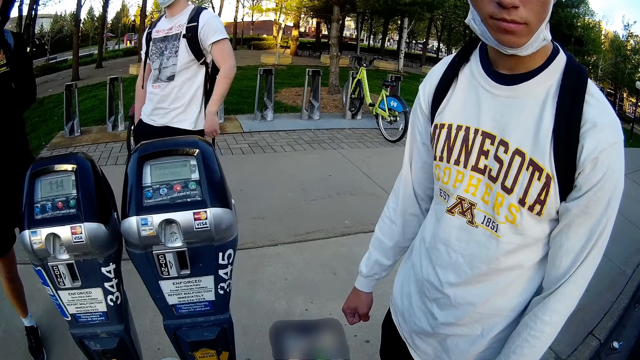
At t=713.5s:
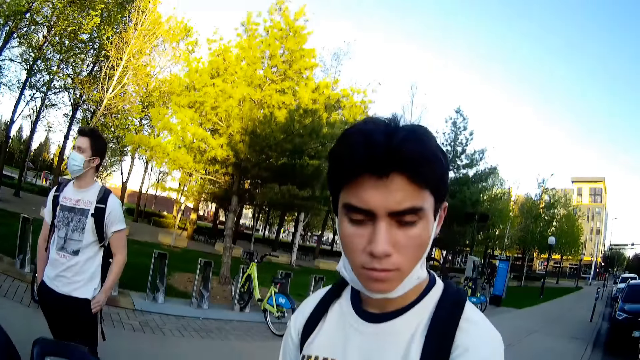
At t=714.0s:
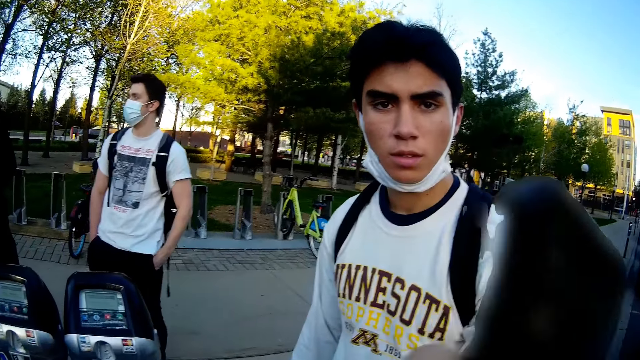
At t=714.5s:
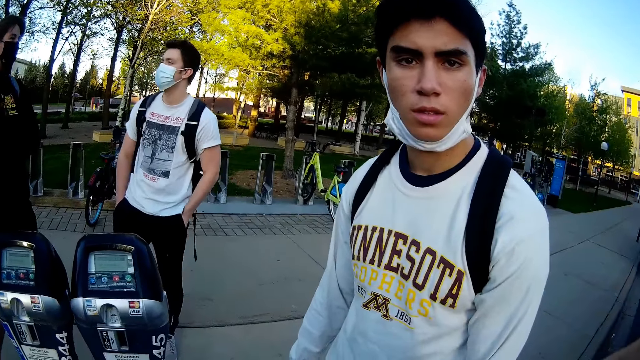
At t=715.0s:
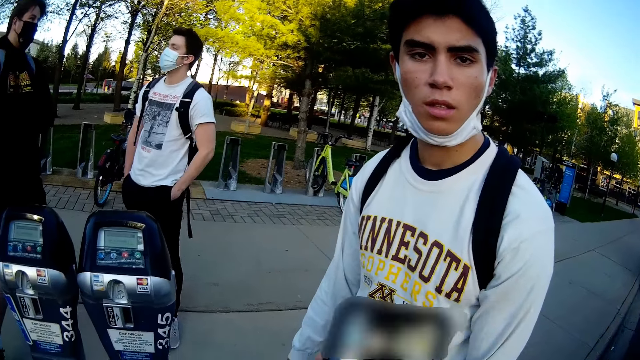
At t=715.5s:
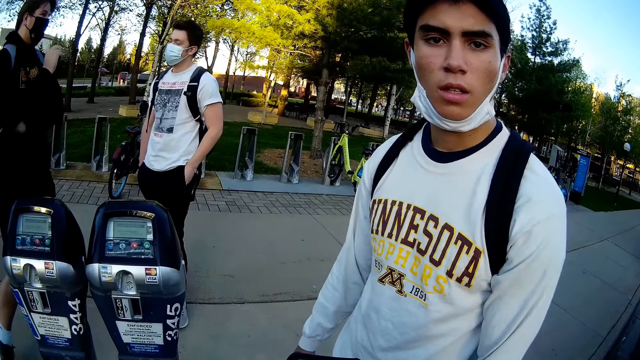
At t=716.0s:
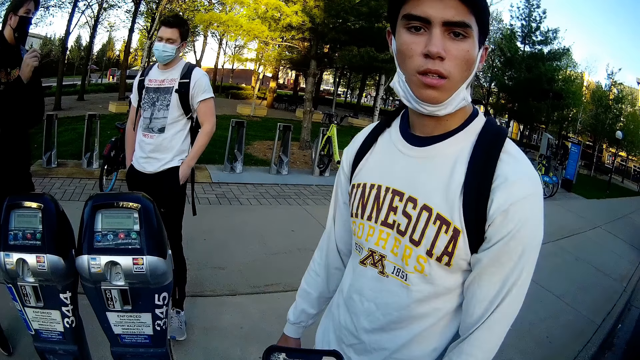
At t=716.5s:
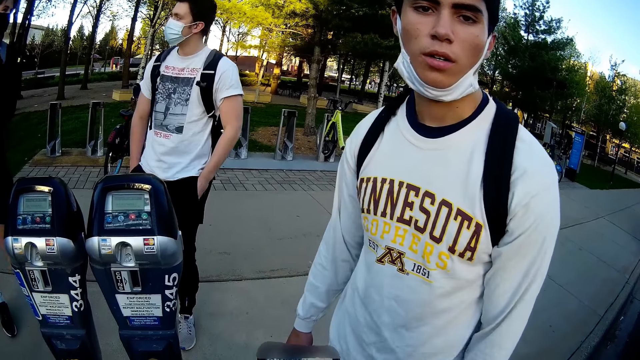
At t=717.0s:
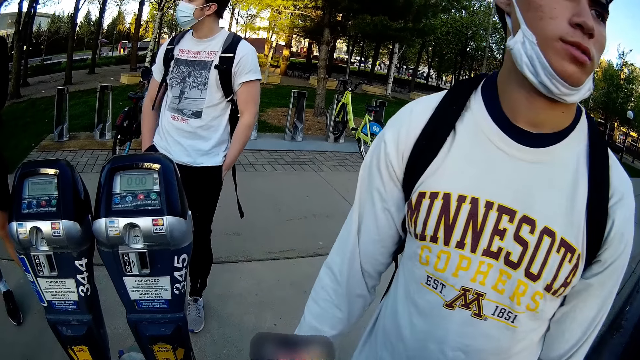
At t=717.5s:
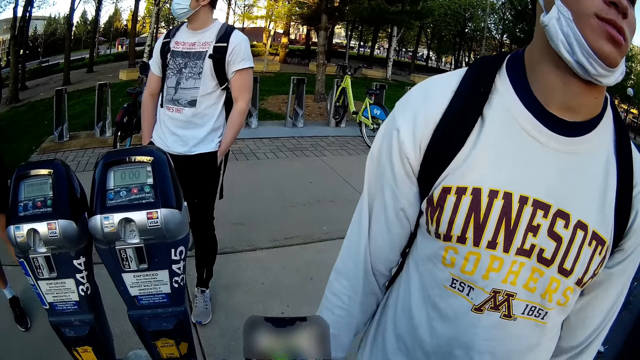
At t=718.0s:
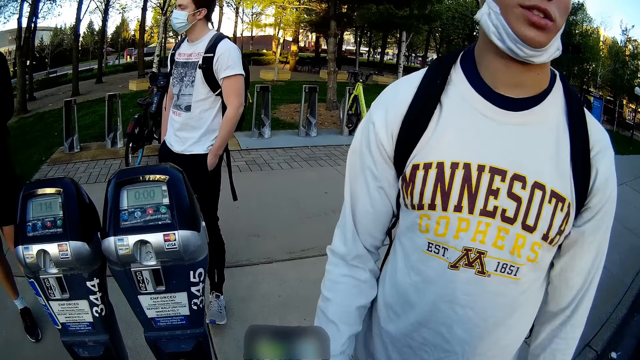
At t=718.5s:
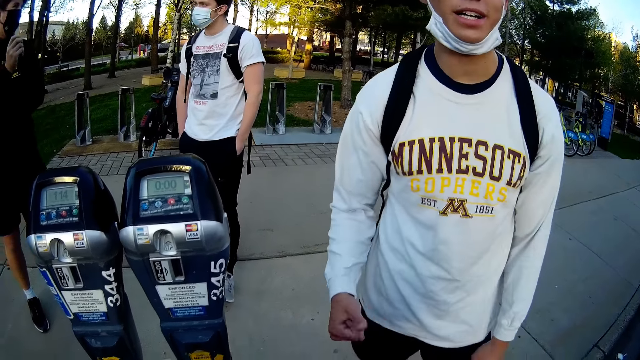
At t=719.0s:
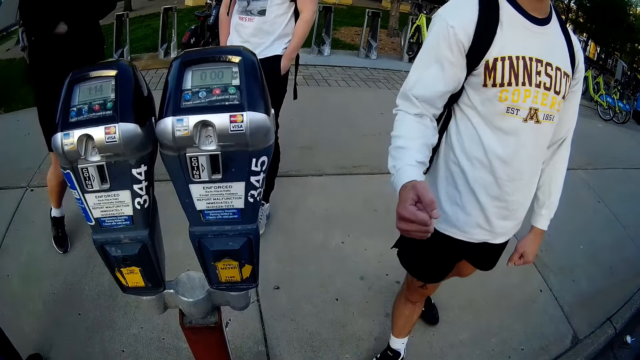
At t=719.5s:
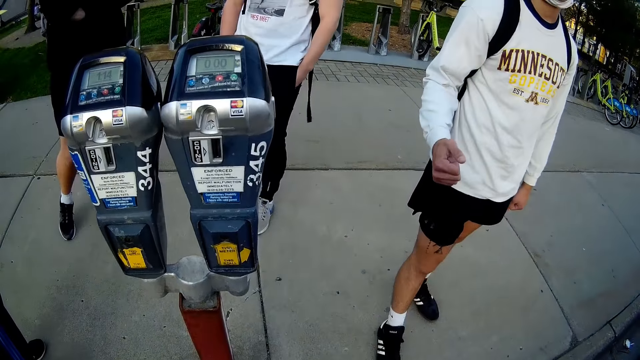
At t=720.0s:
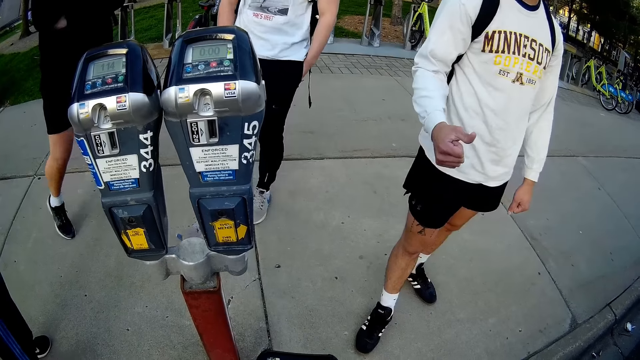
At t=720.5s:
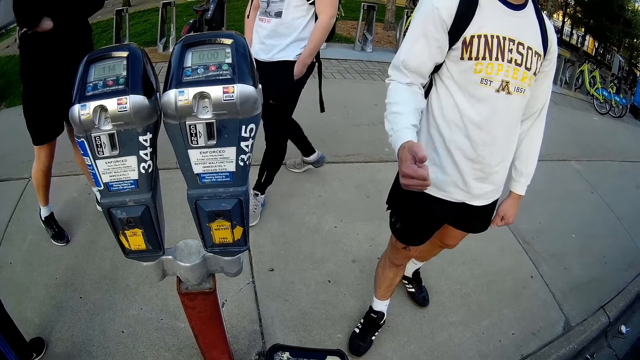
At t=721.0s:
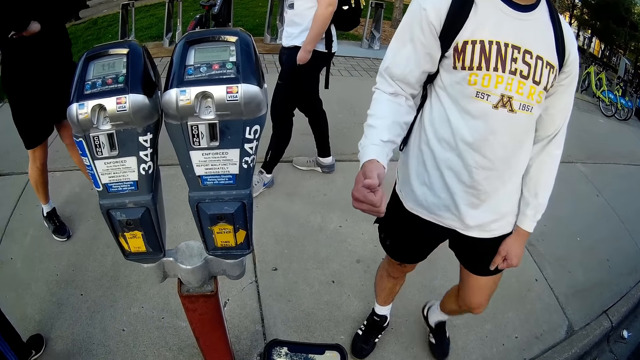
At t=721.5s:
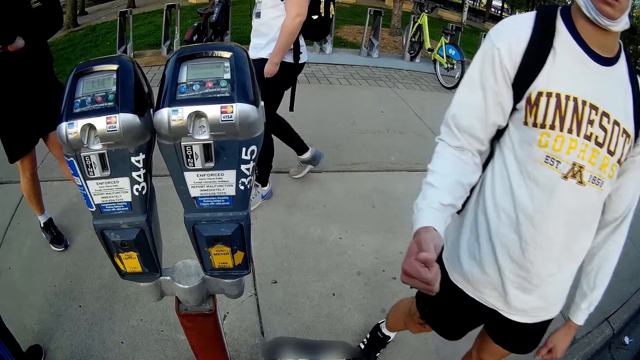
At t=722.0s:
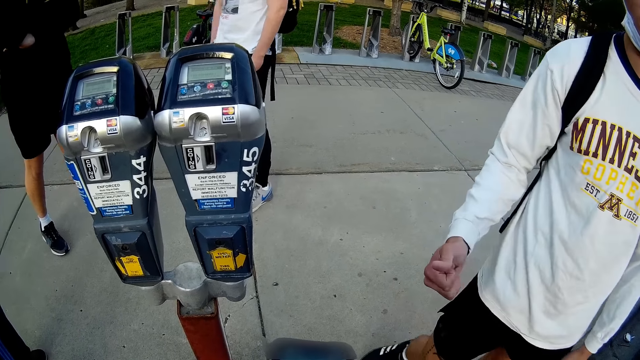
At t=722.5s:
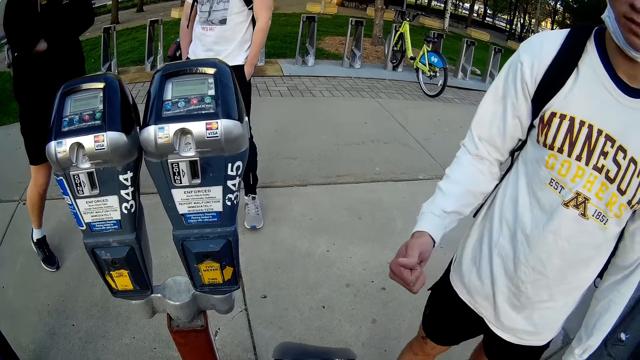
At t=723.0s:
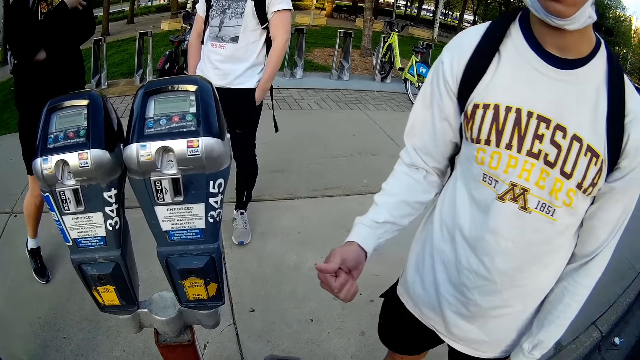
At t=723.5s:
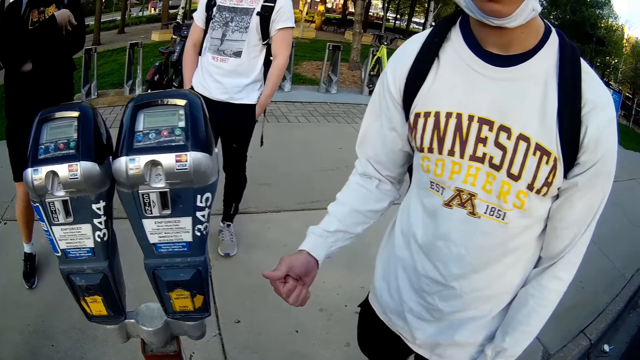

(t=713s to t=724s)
The camera wearer raises his right hand towards his head. He lifts the phone with his right hand. He lowers his right hand. He puts down the phone with his right hand. He converses with a man. The man kicks the parking access system stand with his right foot. The man kicks the parking access system stand with his right foot again.

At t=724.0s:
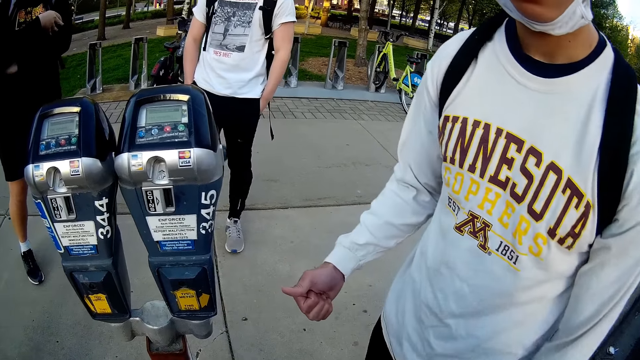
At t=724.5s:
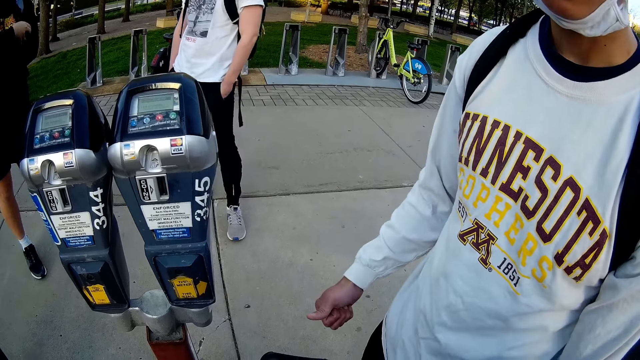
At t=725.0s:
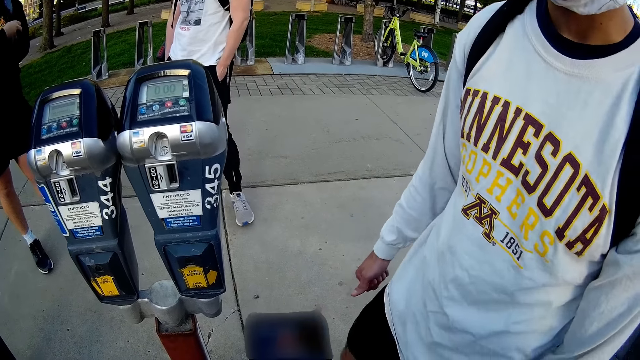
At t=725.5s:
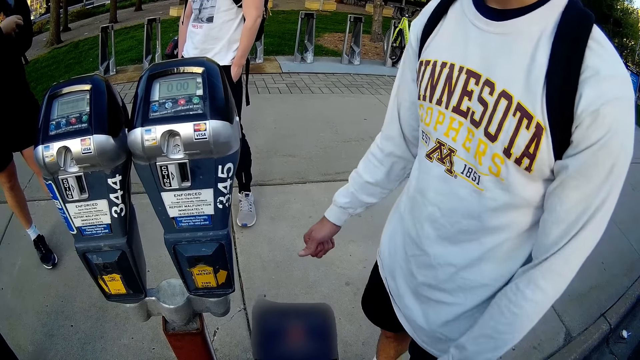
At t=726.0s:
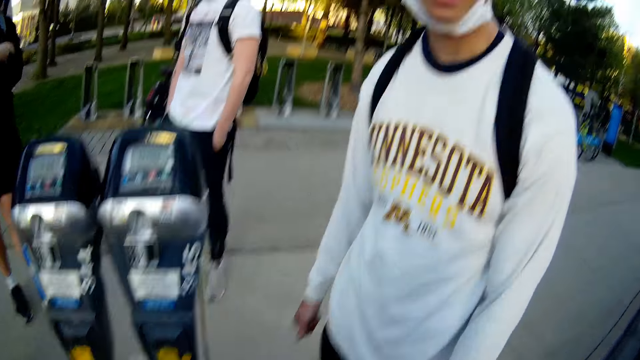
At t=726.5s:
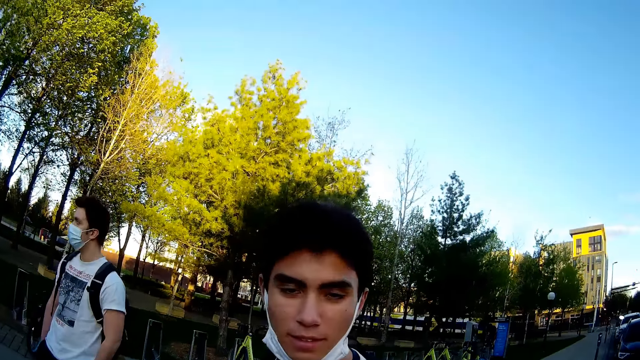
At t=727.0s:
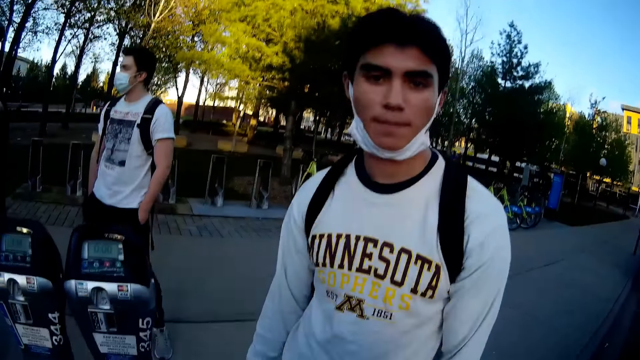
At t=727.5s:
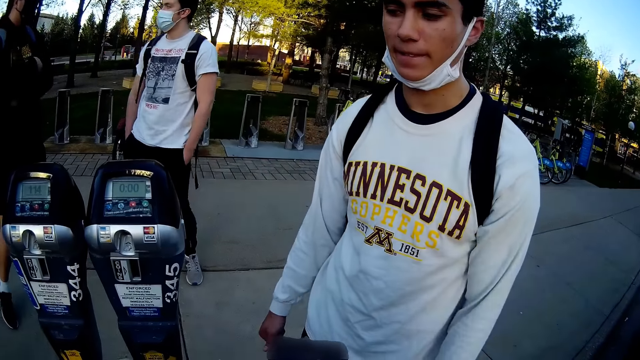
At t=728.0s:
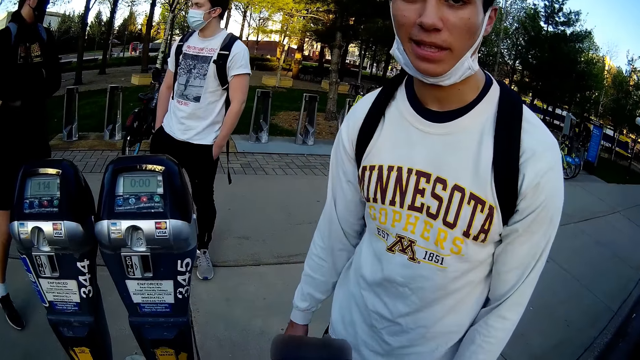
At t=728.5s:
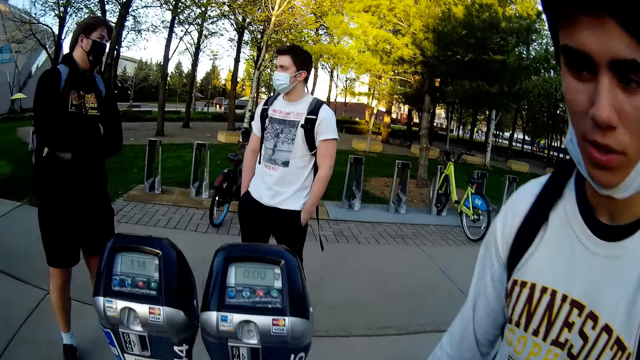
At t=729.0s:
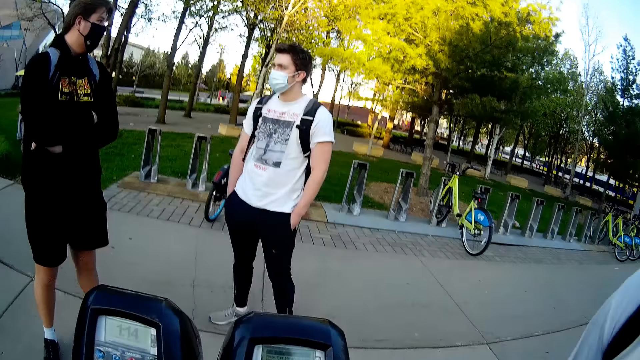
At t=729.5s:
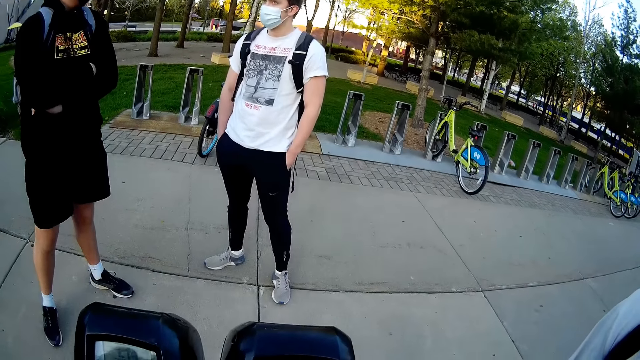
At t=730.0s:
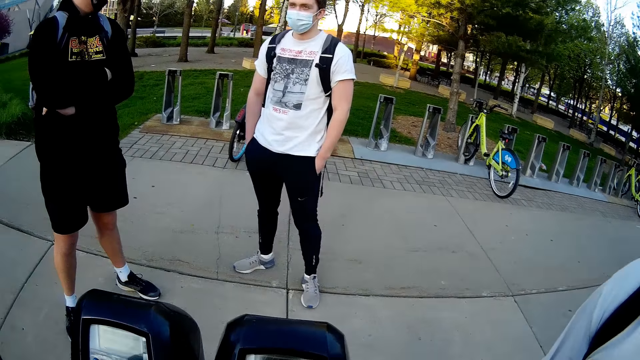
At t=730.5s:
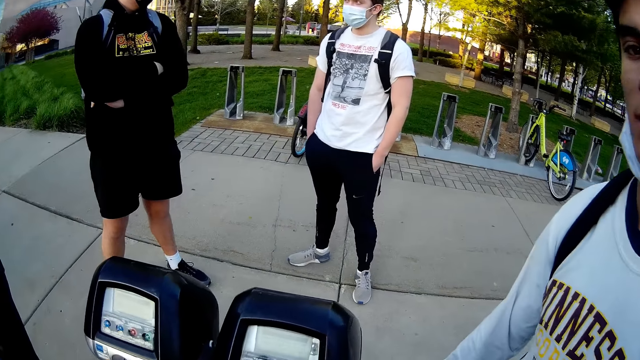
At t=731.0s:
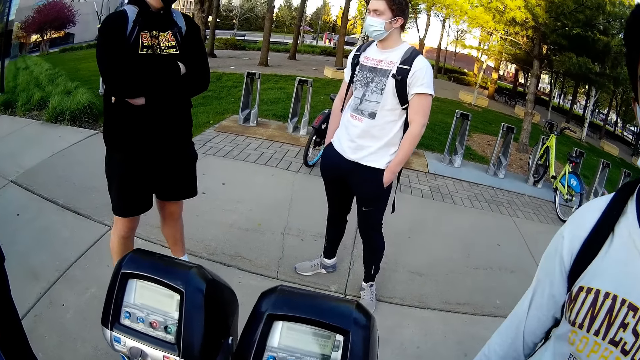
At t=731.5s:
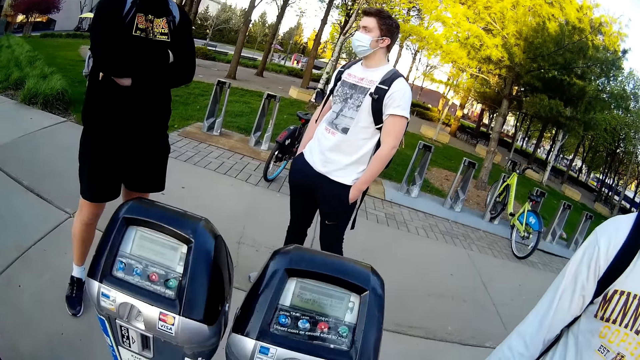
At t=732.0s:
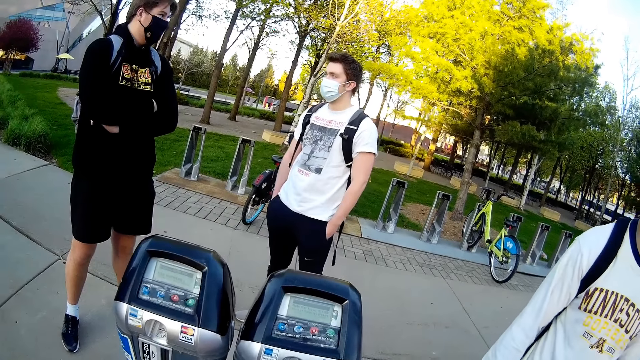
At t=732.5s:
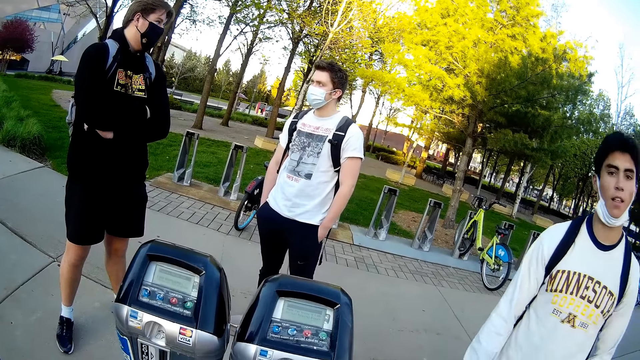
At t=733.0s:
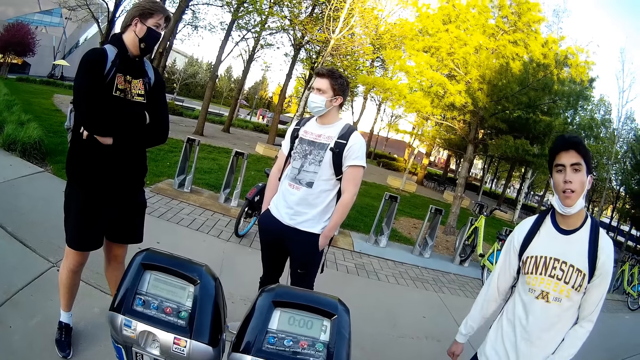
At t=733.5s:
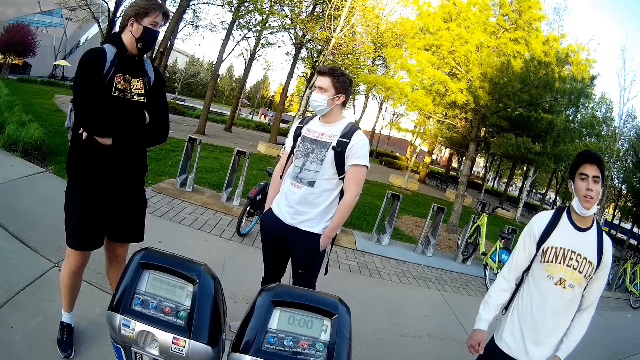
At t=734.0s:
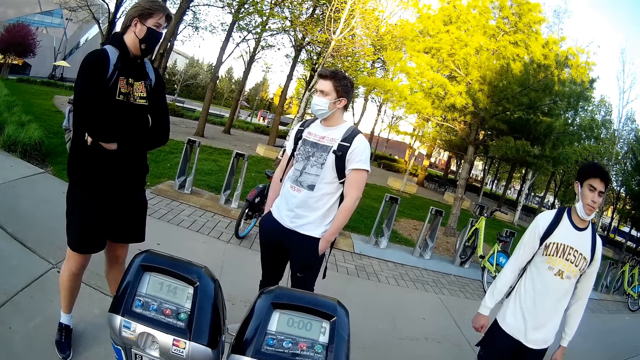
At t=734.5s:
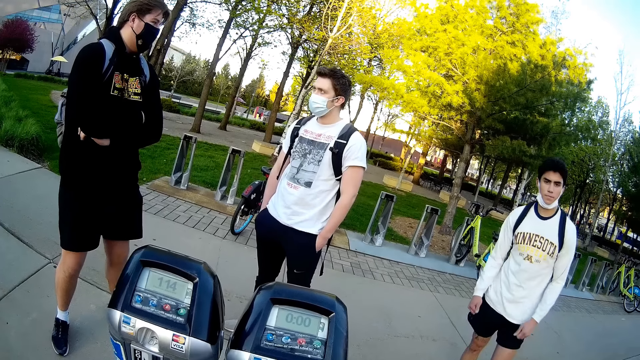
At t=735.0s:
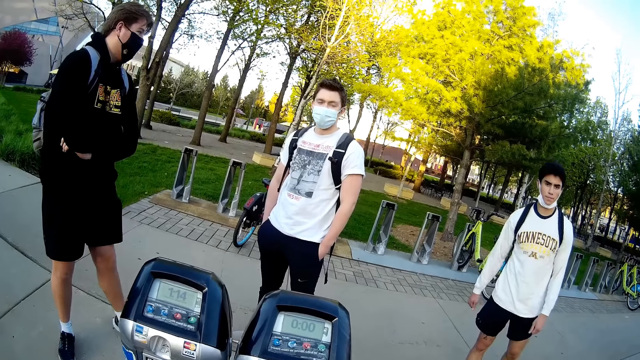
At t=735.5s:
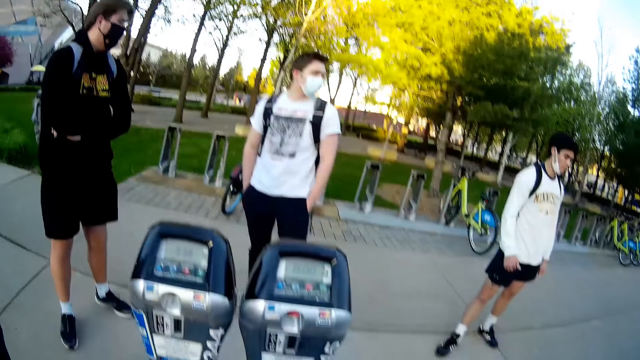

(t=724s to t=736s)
The camera wearer looks at the phone. They move towards the meter reader.
